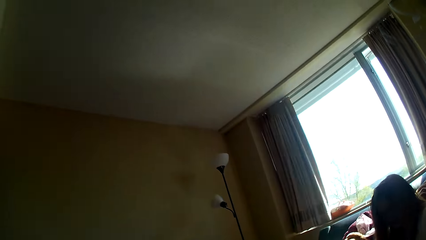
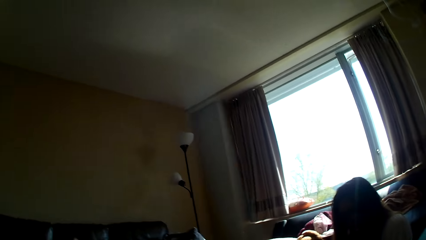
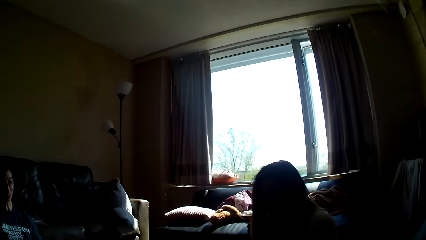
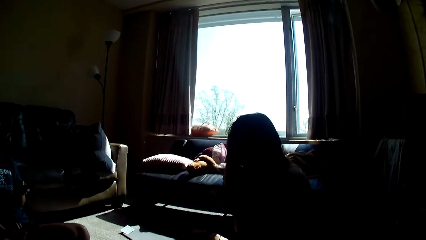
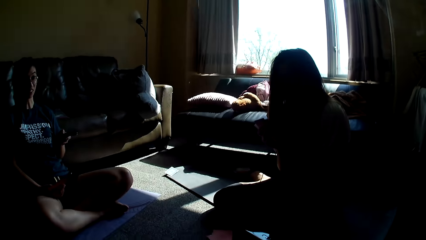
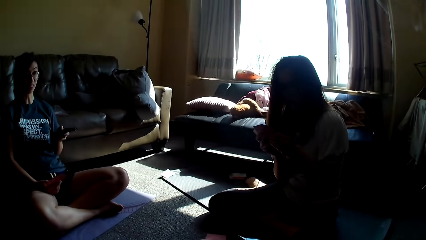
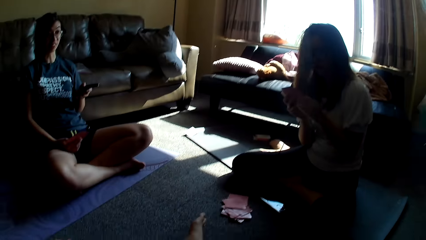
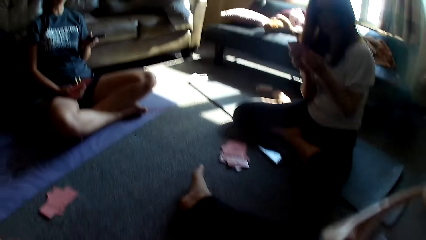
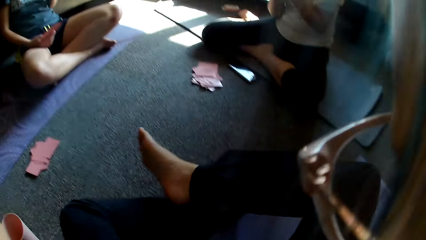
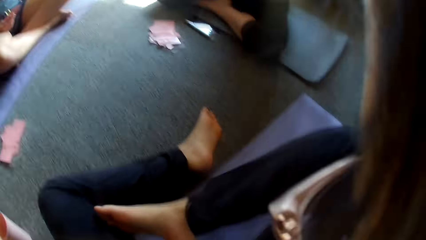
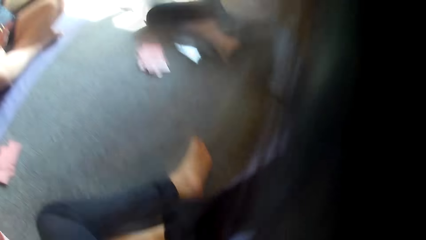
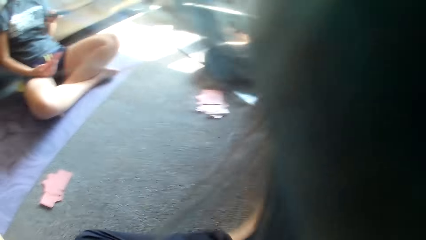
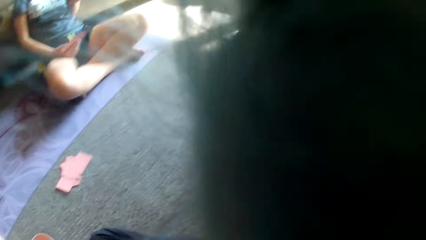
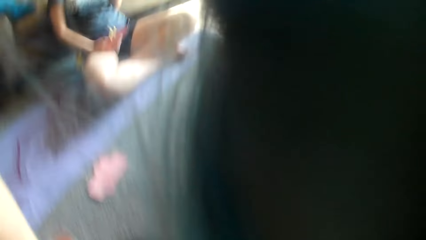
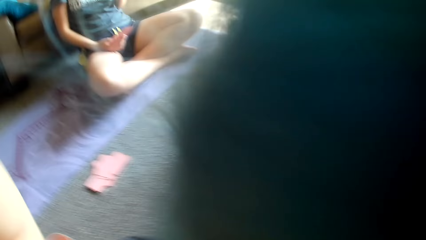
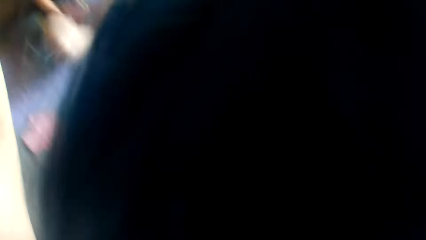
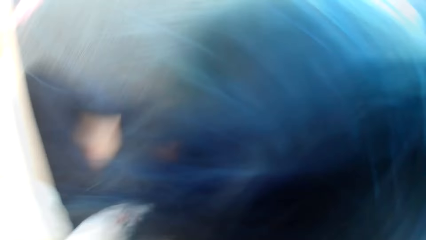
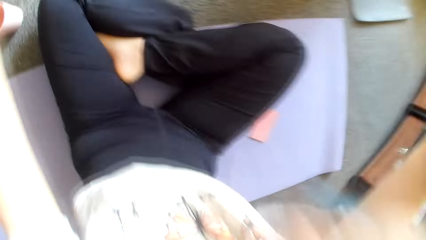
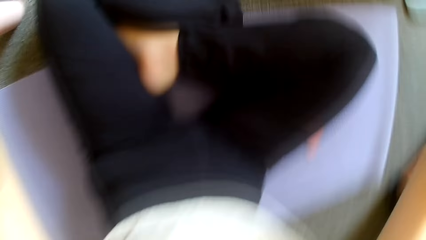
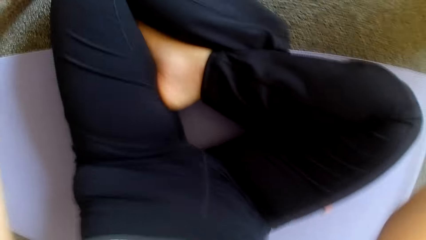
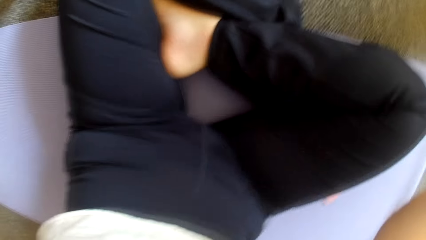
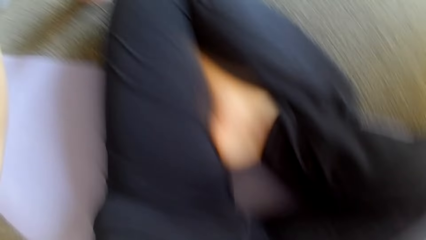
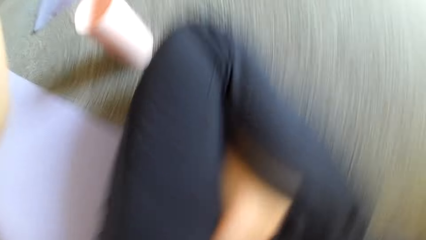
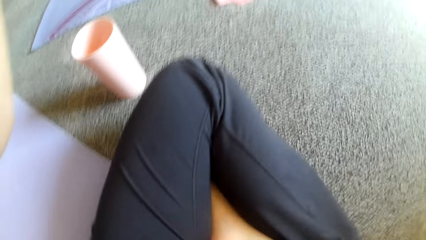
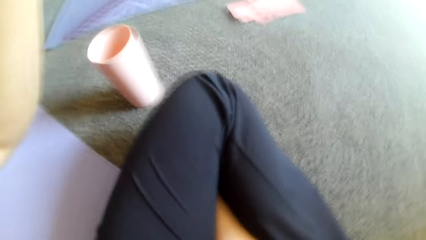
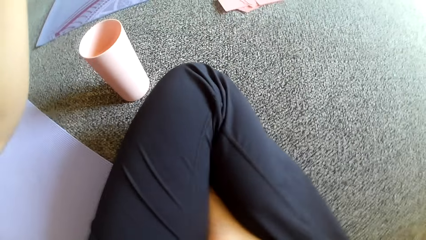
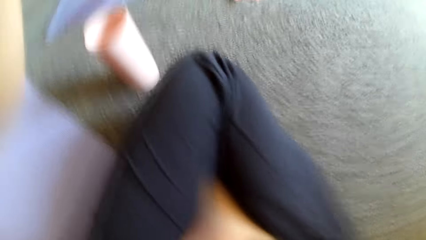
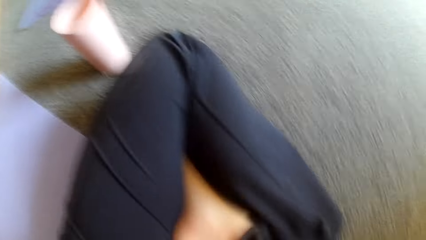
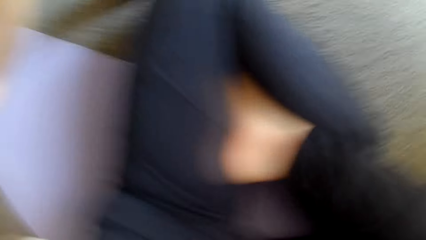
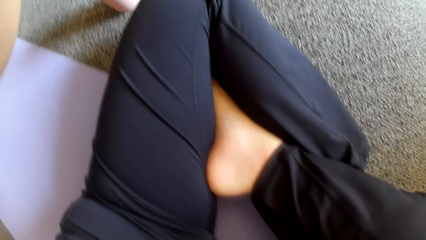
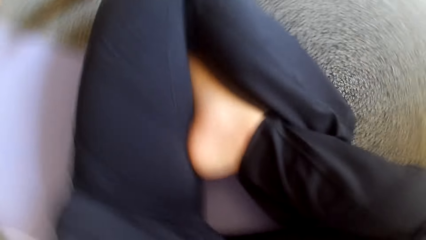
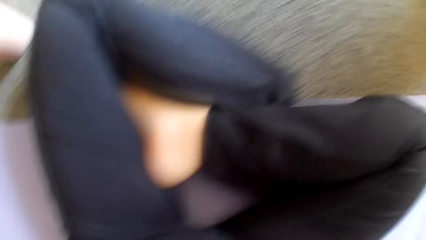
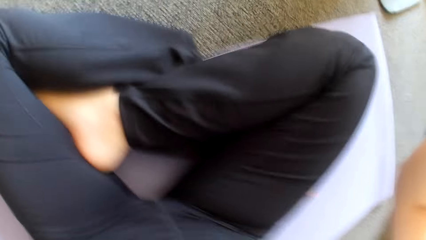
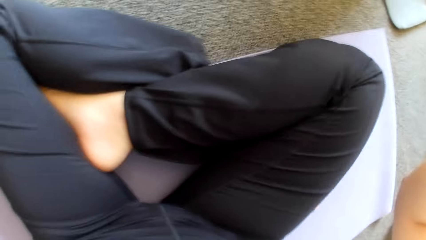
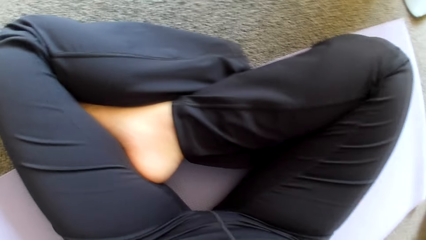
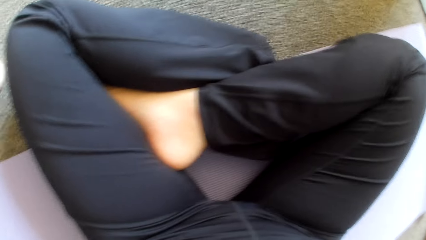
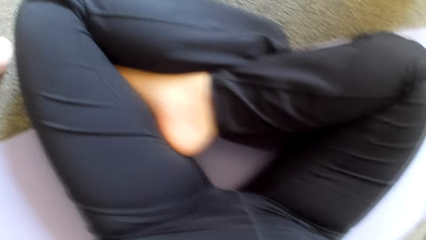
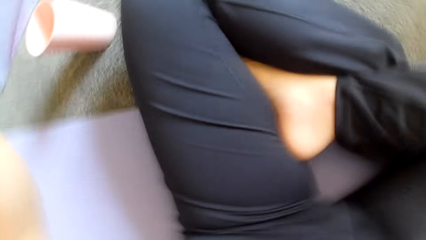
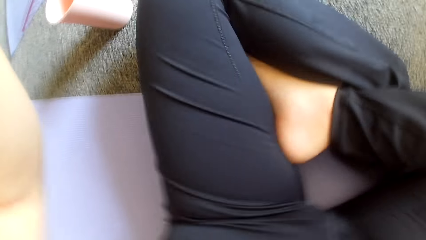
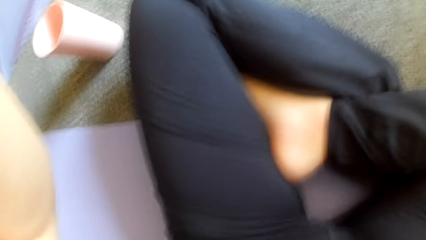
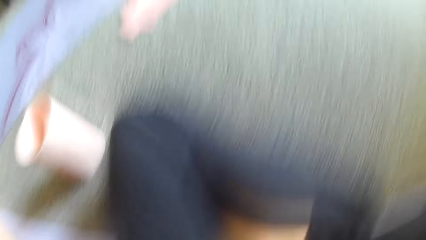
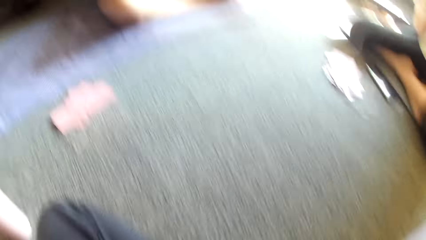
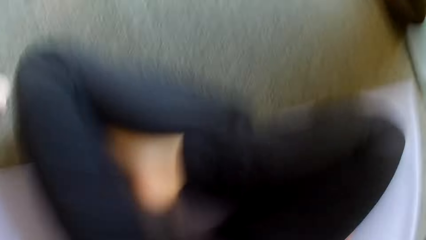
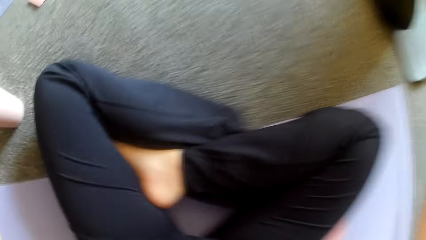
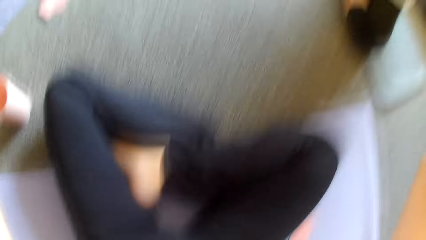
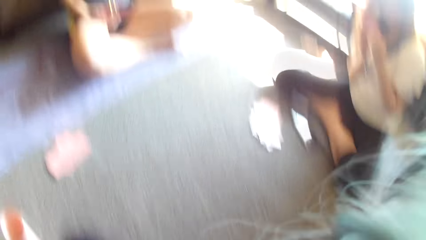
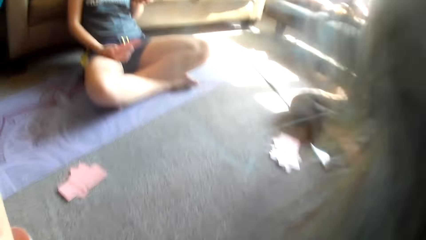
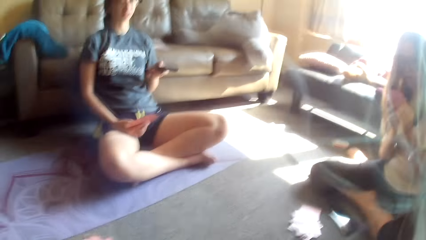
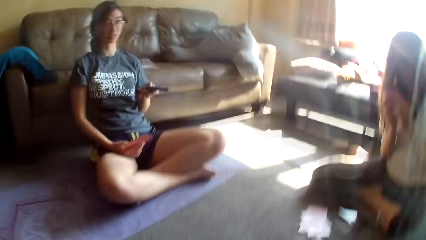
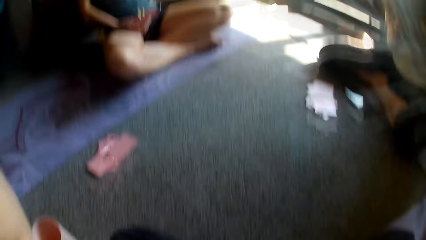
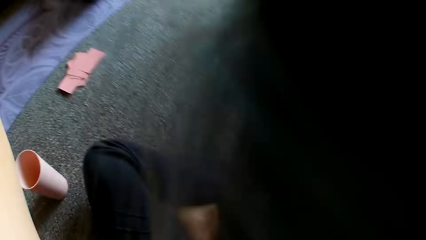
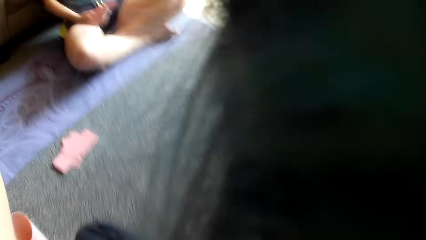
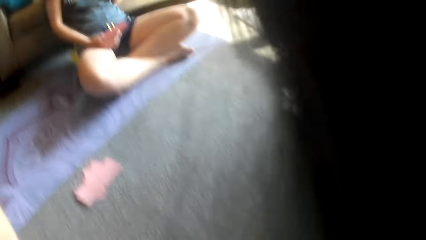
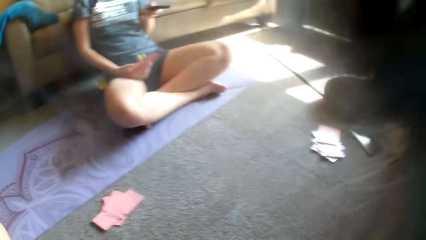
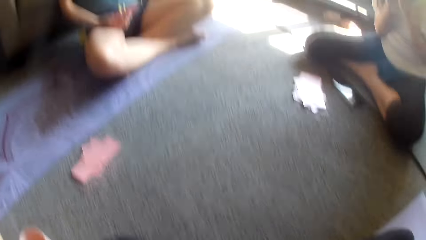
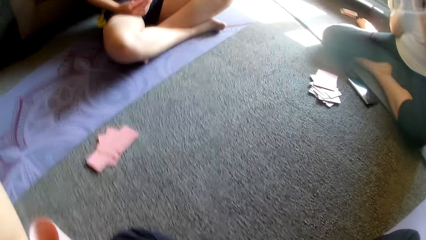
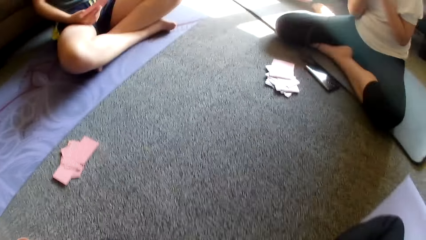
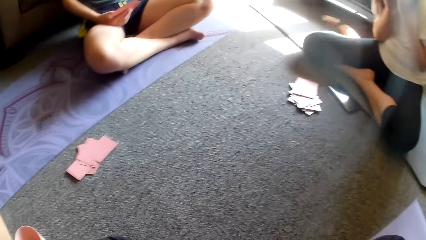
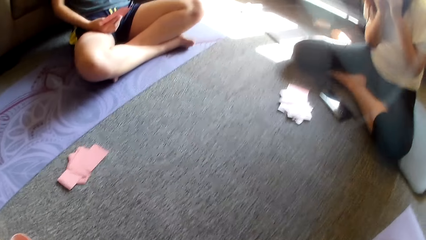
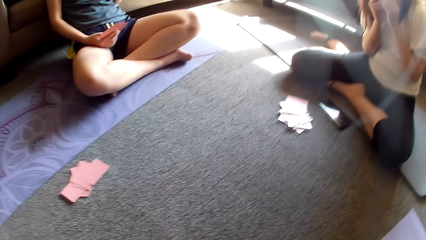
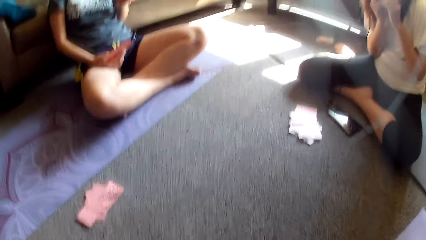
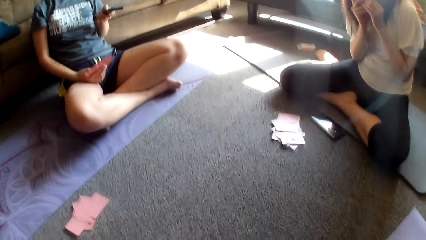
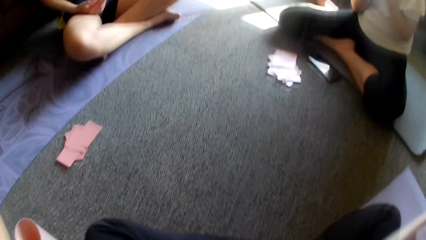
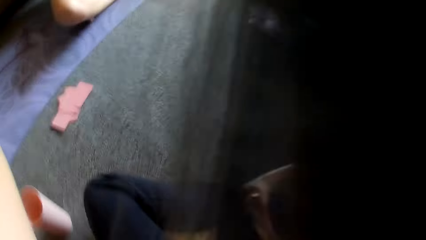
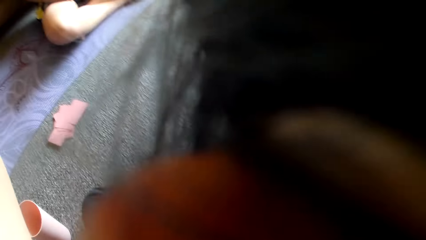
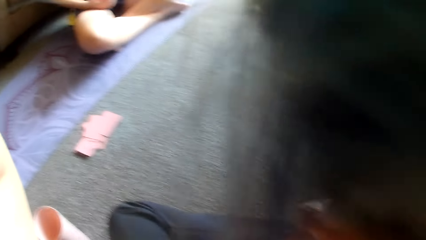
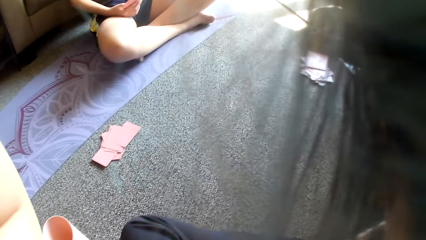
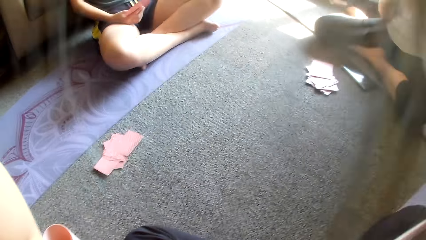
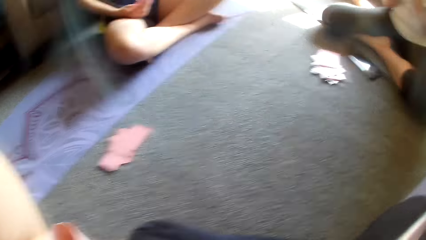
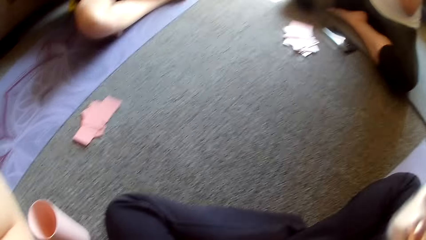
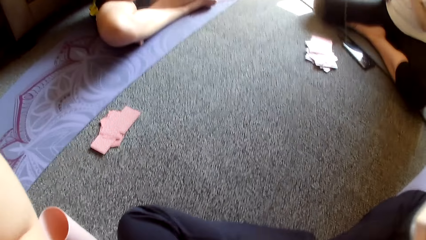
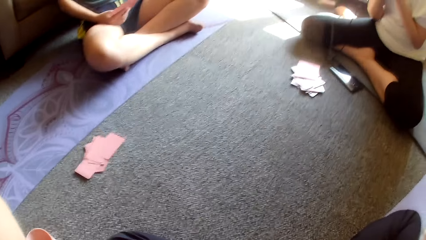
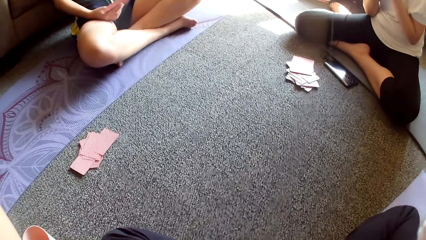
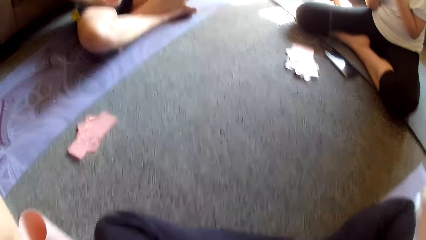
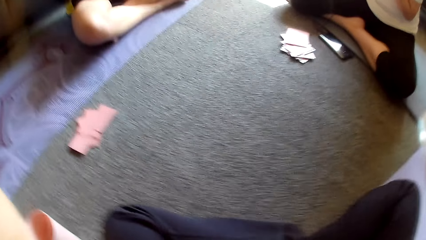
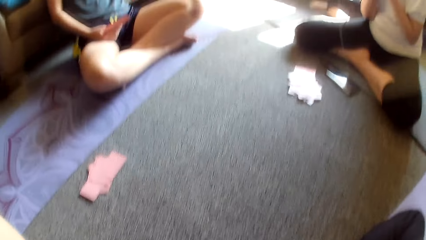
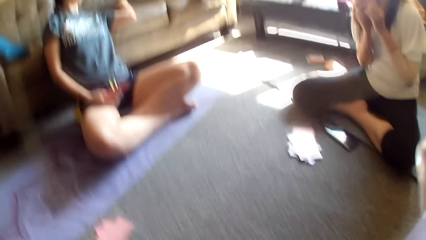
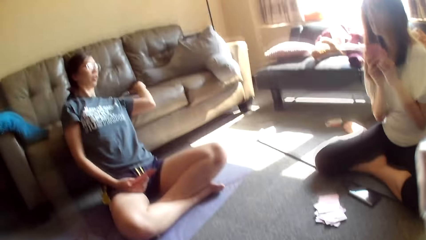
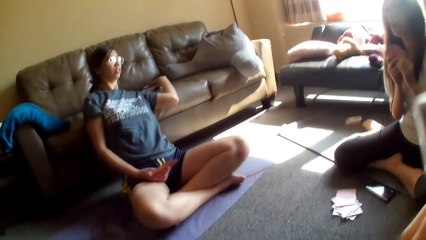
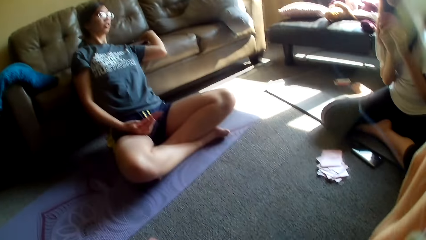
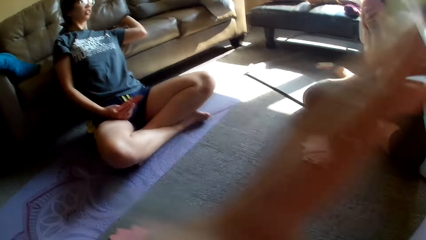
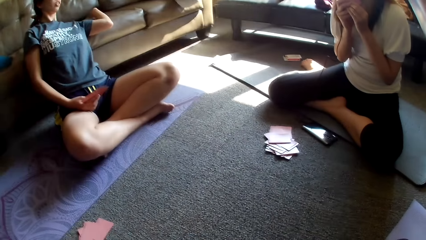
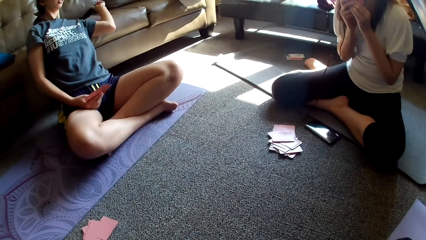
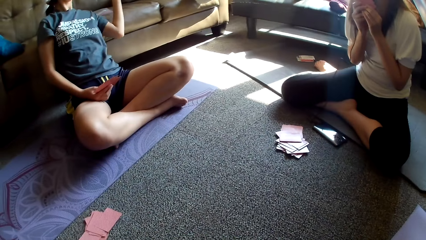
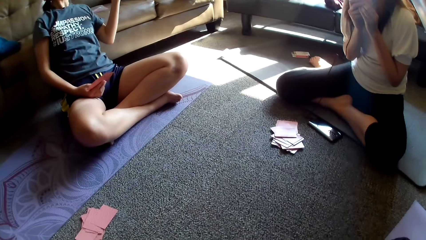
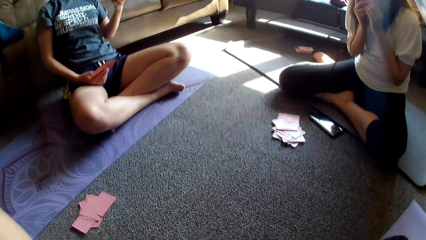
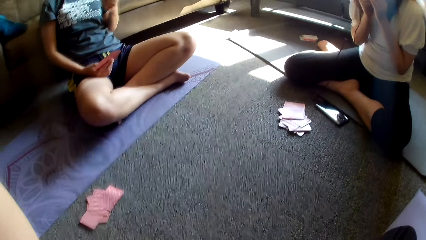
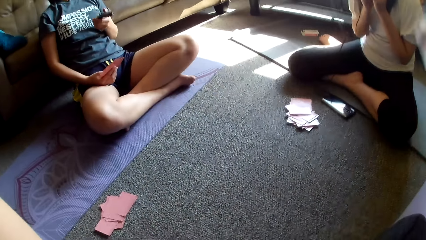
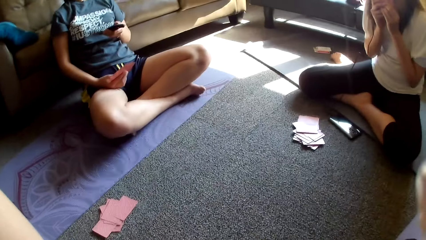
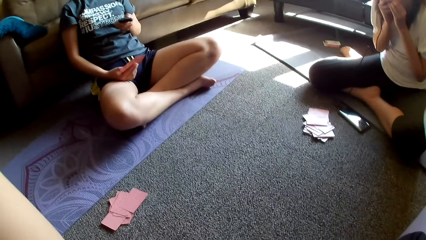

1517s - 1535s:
The other lady holds the cards with both hands. The camera wearer adjusts the camera. She crosses her legs. She talks. The first lady leans back.
